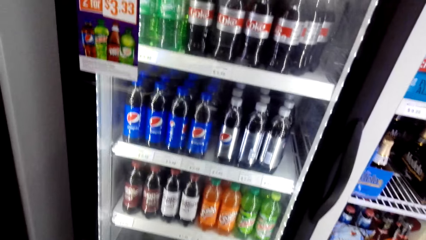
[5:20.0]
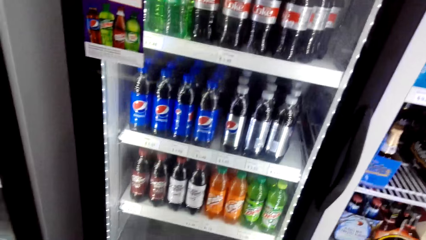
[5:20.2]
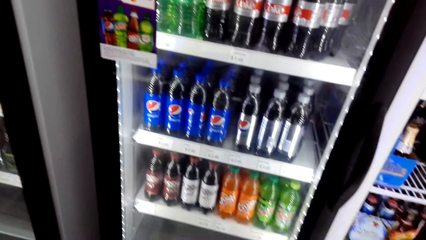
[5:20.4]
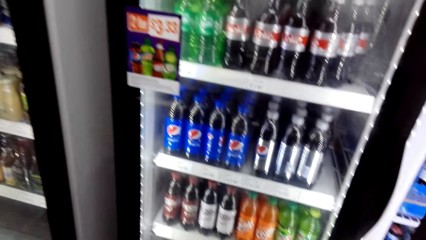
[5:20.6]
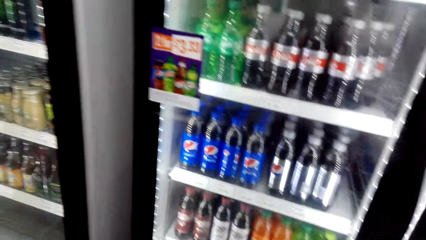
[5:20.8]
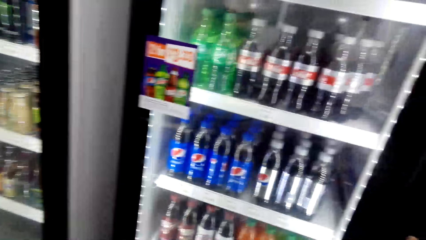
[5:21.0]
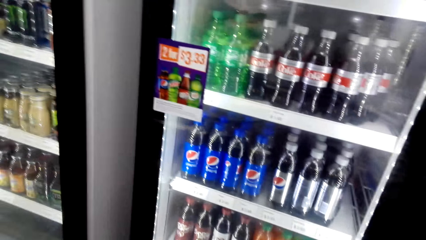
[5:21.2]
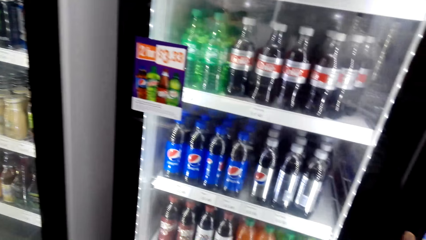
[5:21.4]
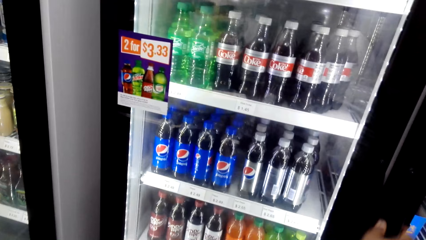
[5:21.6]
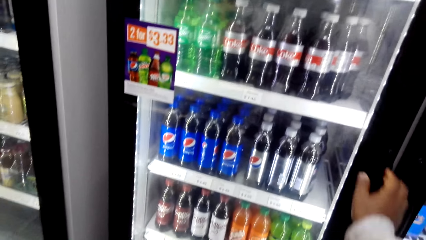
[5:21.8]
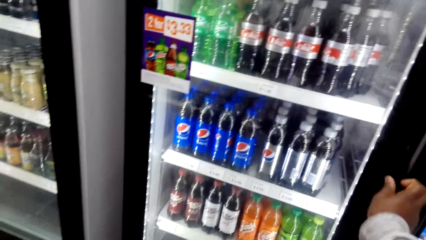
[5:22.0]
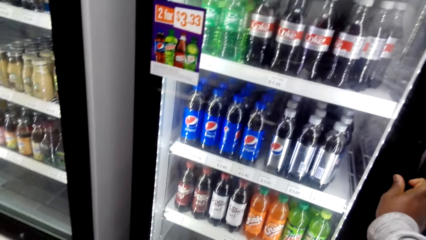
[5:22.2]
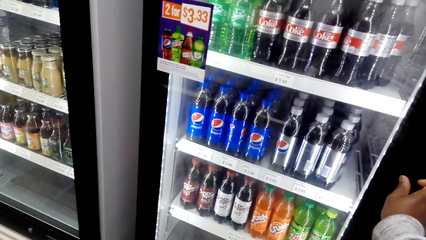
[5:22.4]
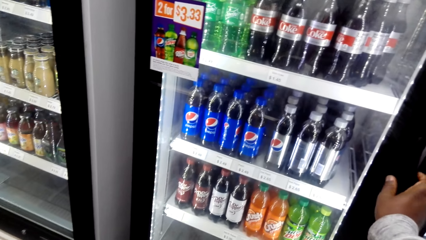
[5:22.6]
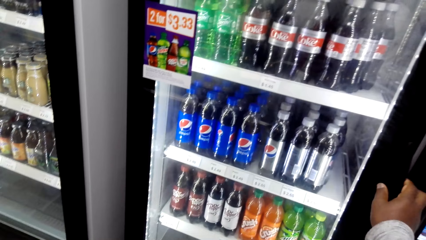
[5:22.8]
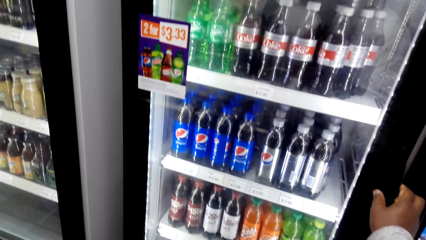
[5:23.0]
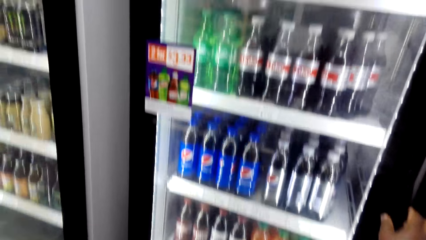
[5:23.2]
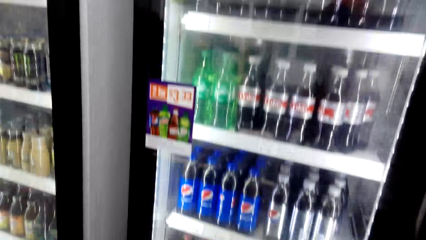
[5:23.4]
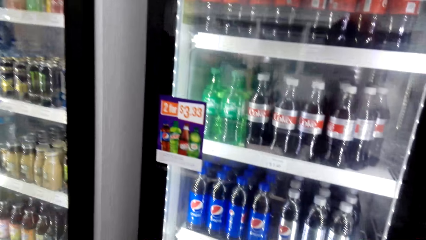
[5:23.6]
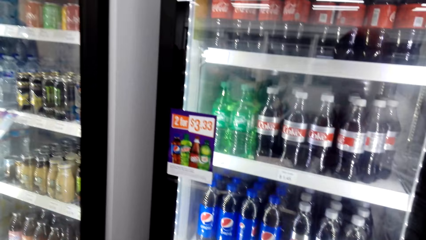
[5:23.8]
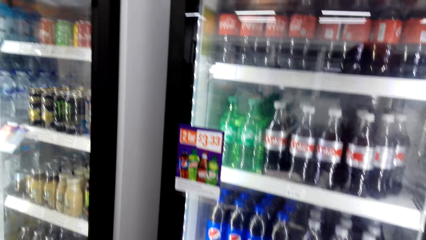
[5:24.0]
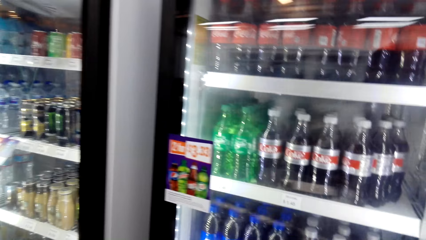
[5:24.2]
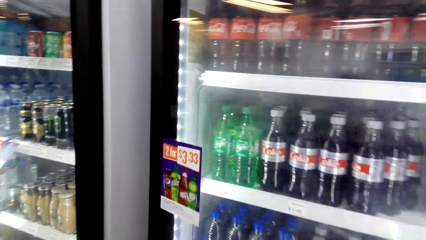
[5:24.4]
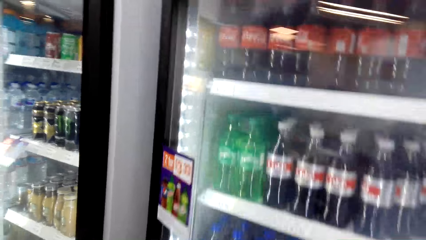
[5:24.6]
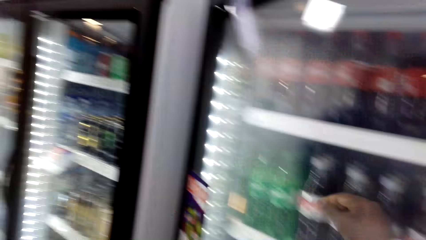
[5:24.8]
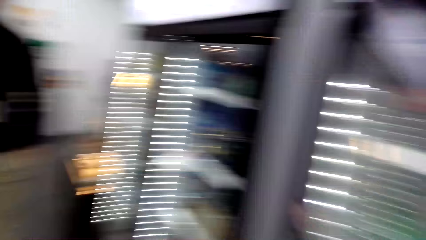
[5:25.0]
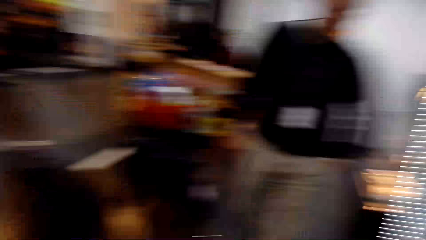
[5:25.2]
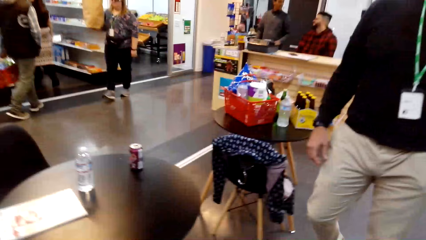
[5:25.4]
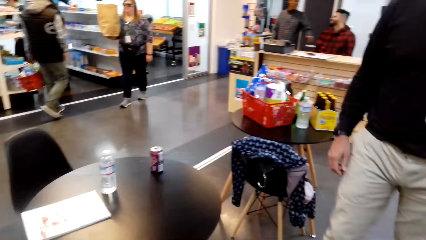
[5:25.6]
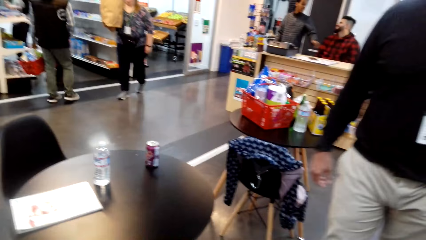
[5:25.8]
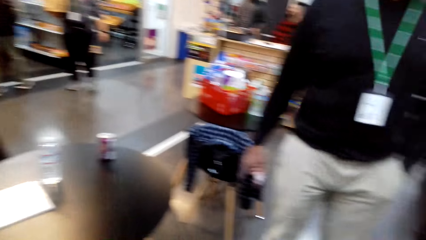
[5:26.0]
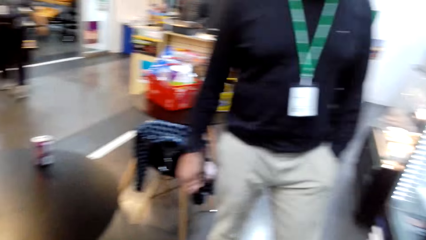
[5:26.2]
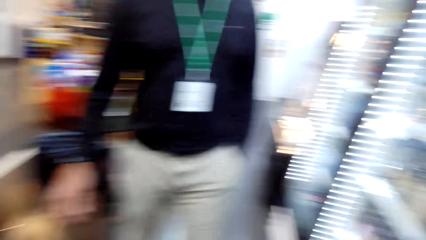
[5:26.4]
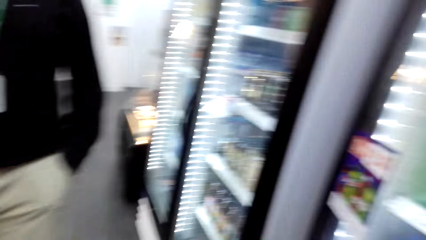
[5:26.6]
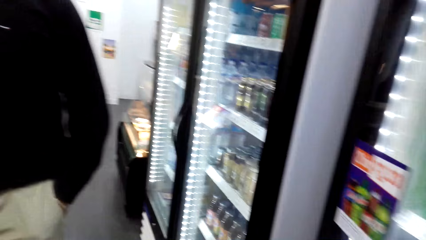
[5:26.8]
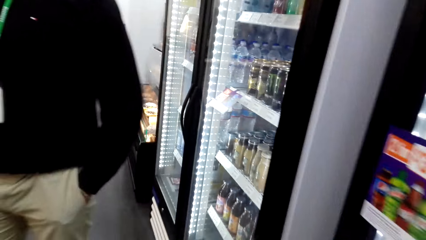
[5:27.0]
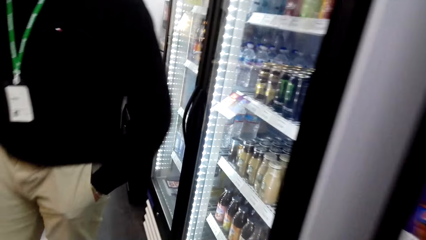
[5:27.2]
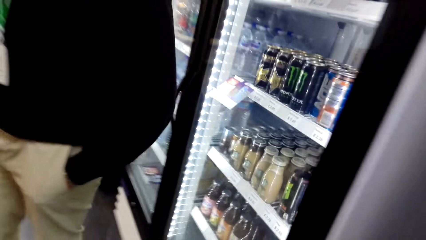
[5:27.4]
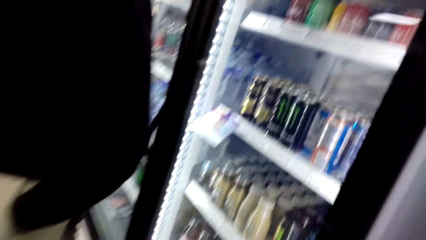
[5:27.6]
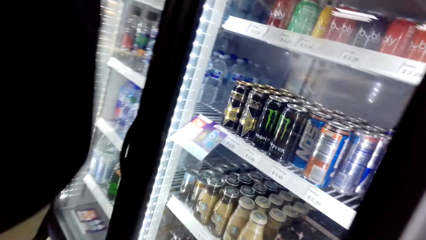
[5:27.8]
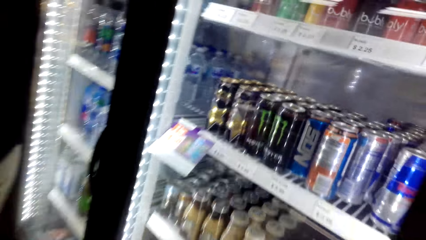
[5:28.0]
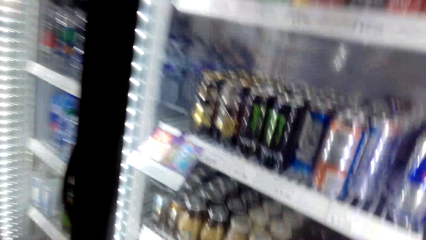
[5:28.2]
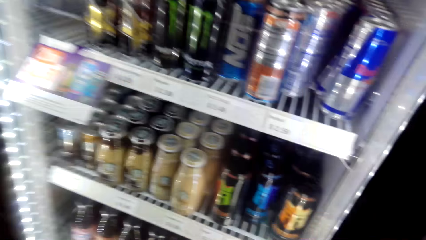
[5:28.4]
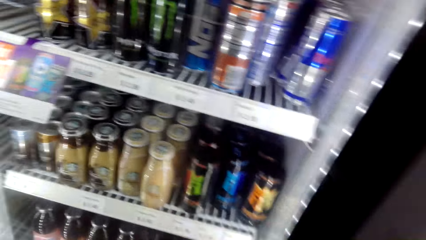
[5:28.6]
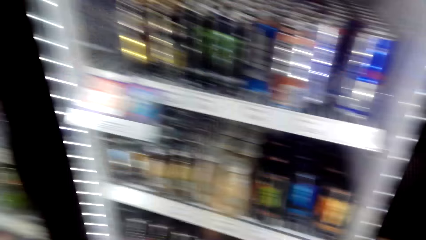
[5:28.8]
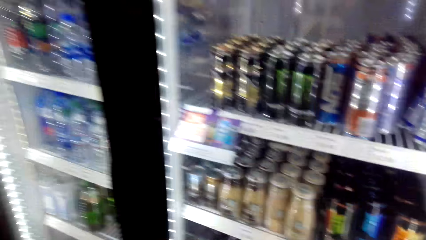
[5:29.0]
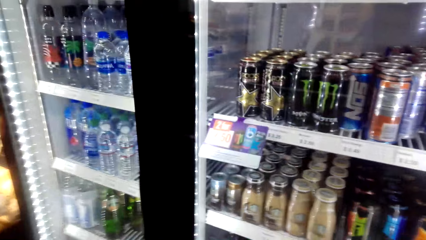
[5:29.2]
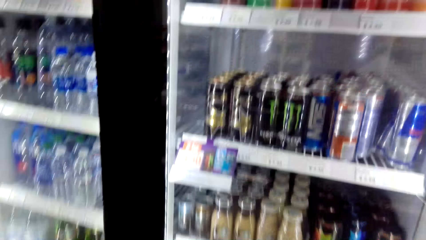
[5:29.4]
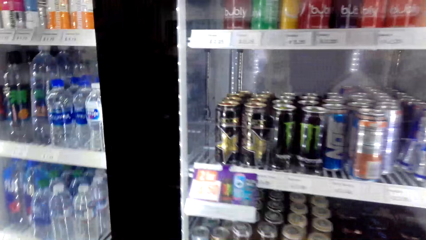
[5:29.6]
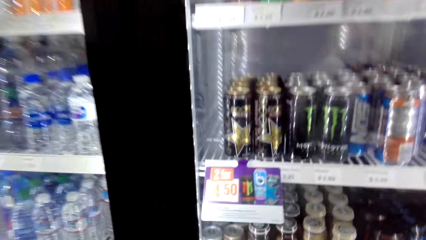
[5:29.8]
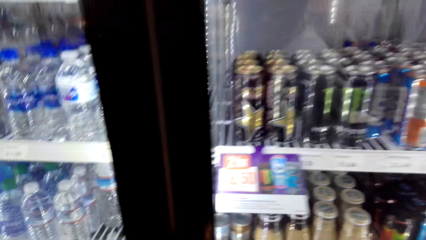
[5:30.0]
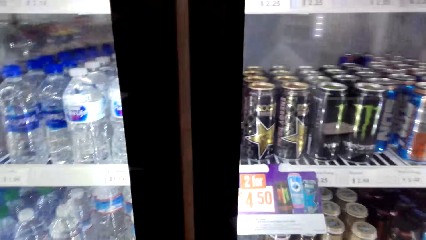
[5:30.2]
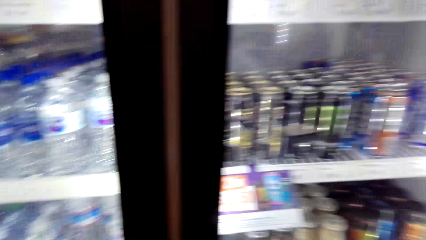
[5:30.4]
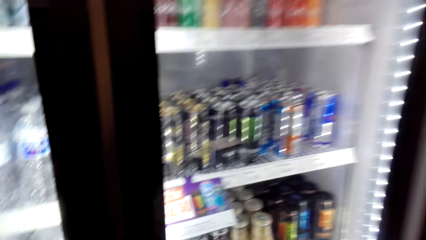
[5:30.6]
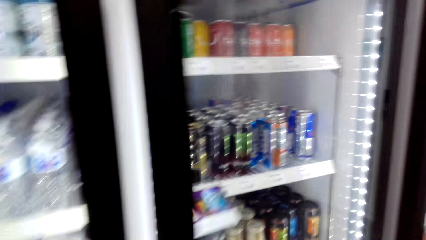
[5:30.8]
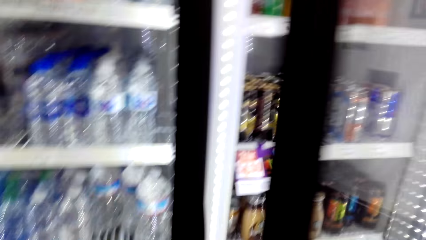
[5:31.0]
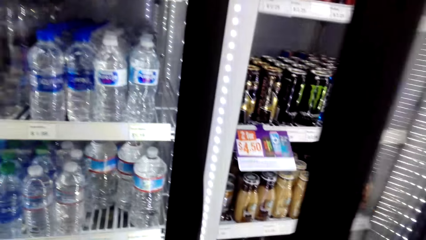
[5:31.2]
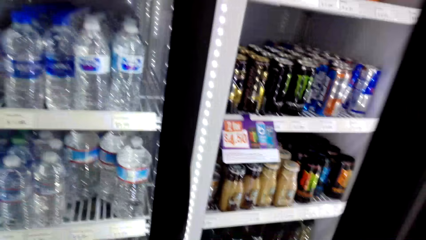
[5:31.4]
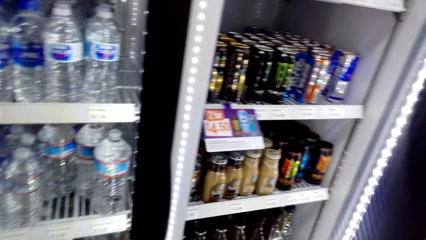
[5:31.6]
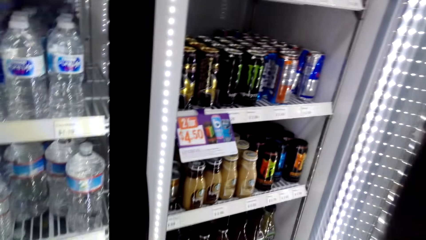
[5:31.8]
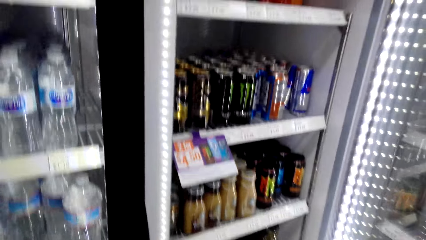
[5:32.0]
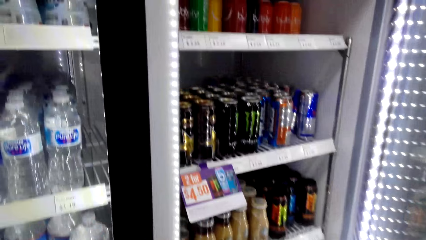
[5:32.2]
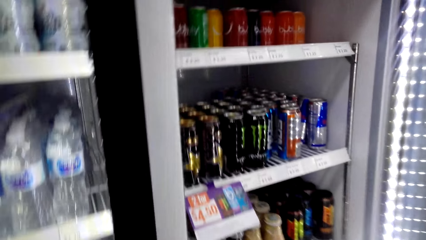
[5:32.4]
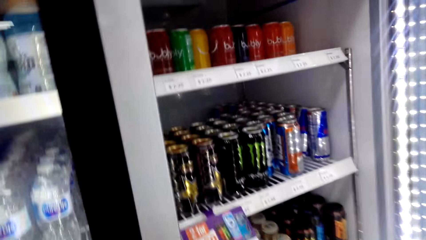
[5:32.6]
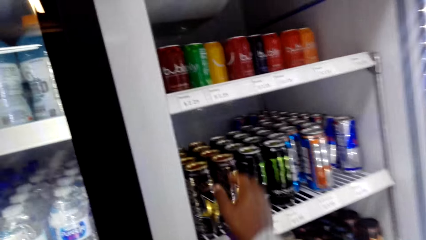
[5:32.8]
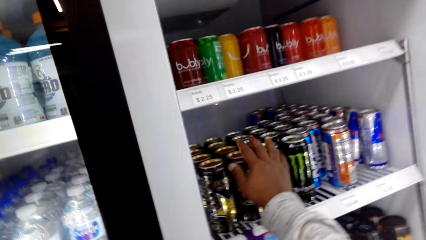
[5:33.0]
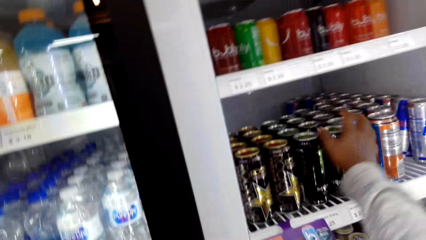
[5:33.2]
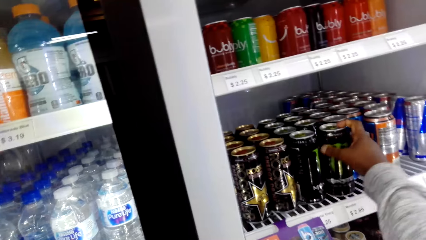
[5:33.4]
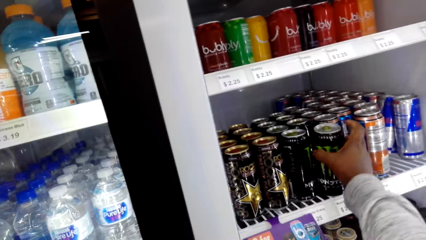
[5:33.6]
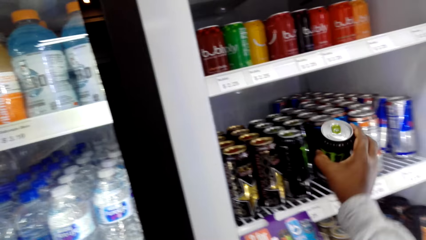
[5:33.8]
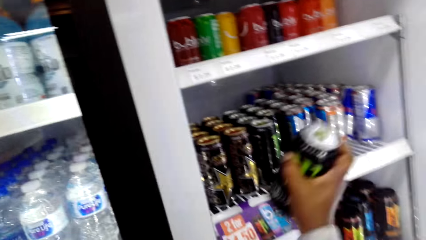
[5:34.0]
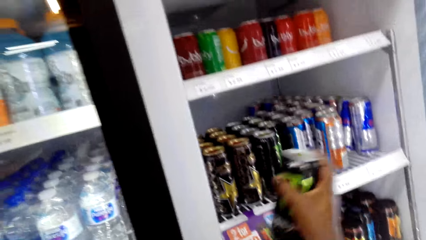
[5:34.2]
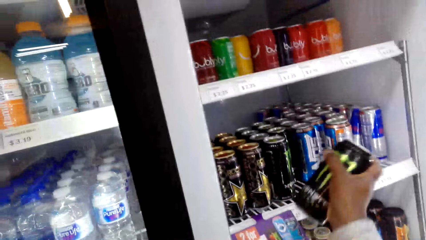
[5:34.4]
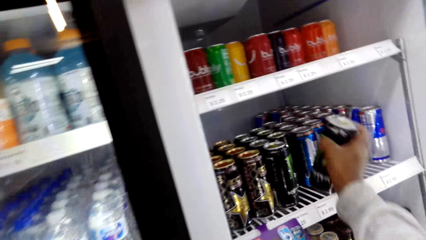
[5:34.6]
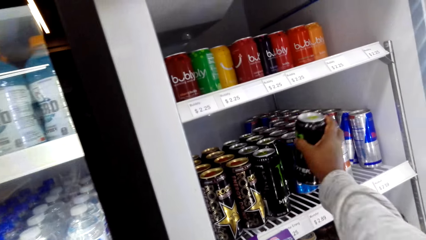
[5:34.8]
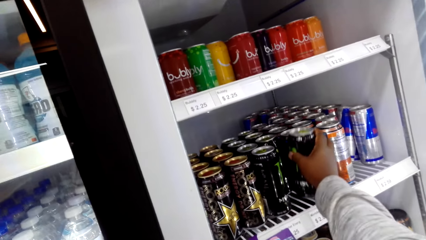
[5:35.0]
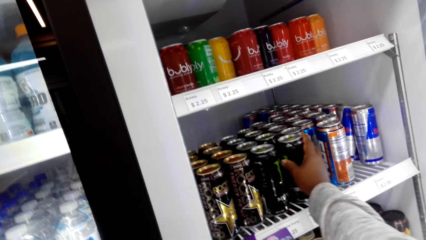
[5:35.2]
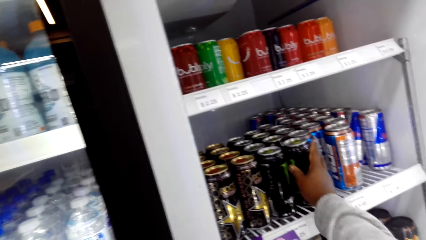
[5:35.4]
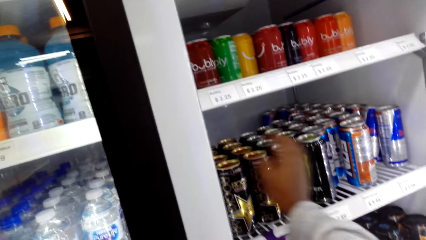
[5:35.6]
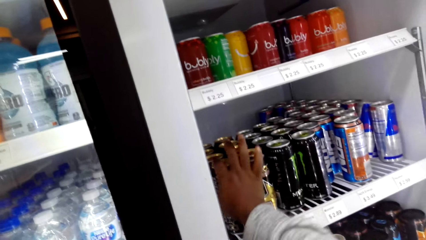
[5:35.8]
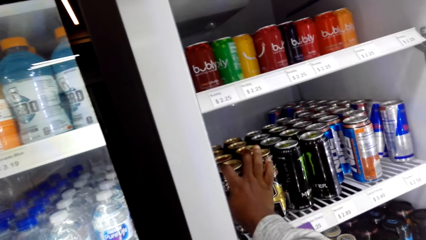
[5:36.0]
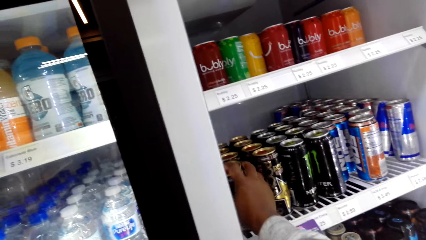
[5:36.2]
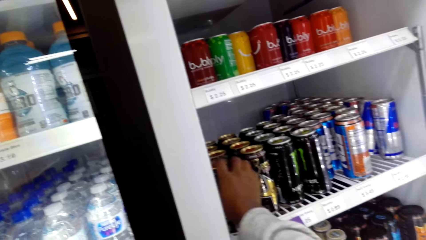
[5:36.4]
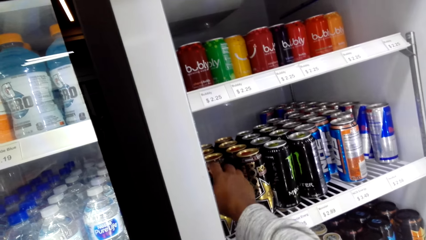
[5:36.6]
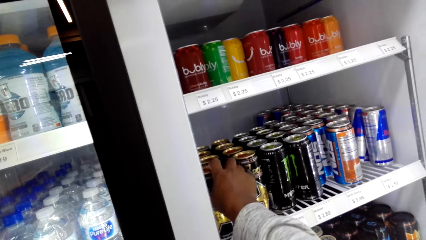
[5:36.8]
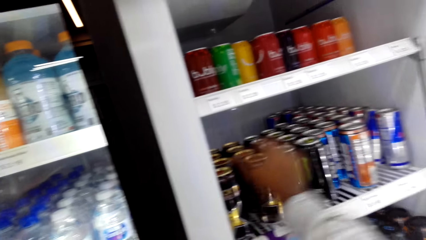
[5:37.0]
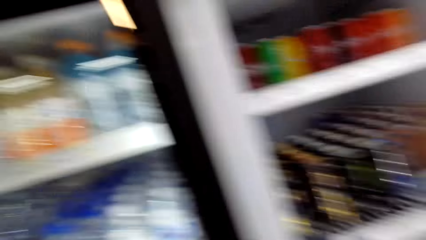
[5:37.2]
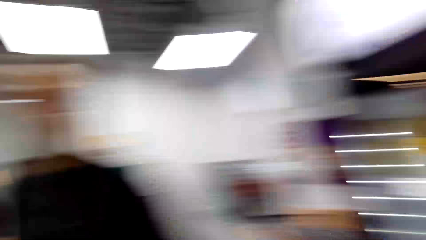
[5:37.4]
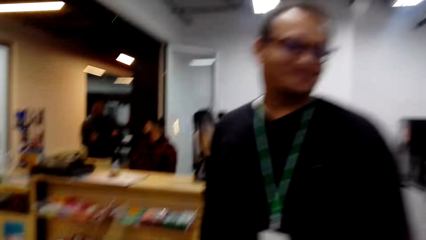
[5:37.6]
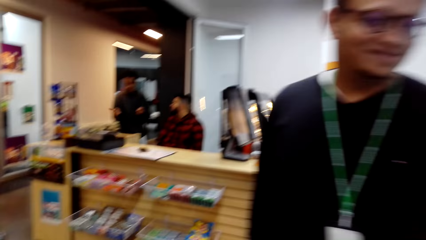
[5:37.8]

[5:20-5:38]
The camera wearer opens another fridge. They dialogue with a man and look at the can on the table. They walk to the other fridge and open the fridge. They grab an energy drink or another bottle of beer from the fridge. They return the bottle in the fridge. They grab another energy drink.
